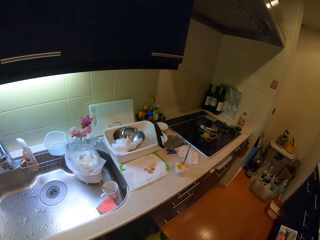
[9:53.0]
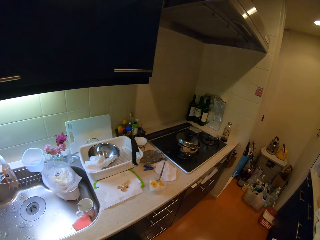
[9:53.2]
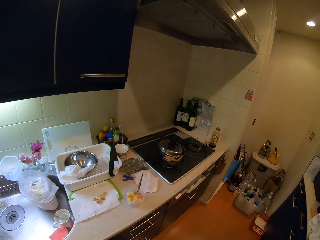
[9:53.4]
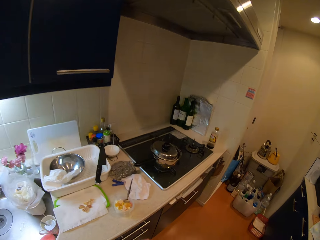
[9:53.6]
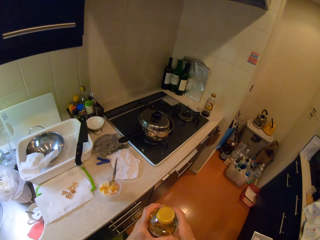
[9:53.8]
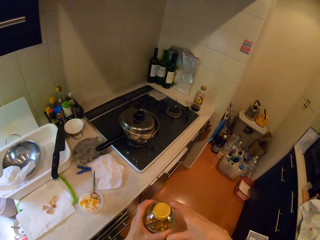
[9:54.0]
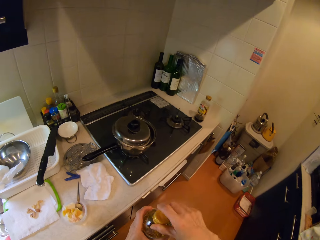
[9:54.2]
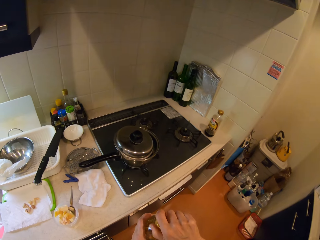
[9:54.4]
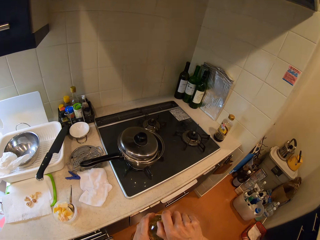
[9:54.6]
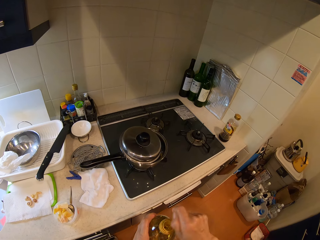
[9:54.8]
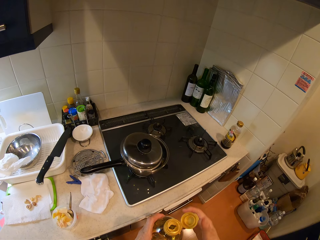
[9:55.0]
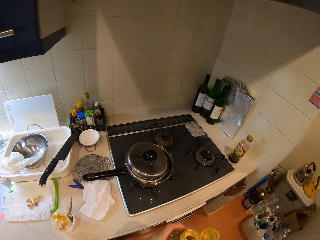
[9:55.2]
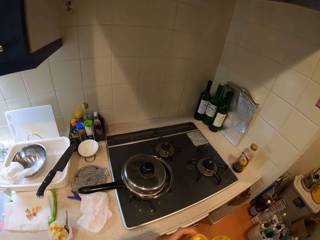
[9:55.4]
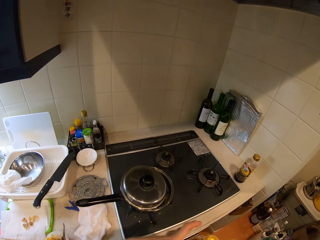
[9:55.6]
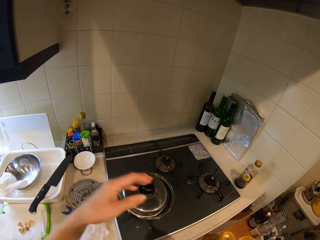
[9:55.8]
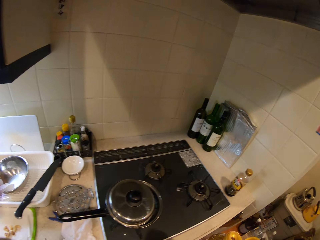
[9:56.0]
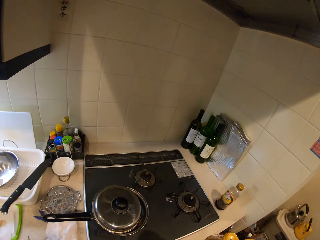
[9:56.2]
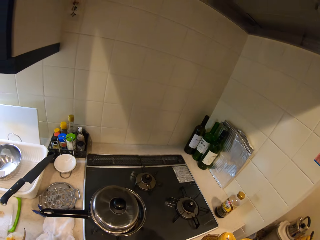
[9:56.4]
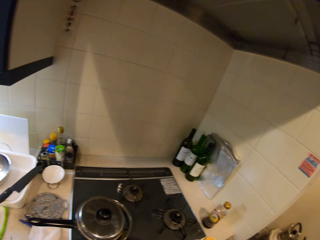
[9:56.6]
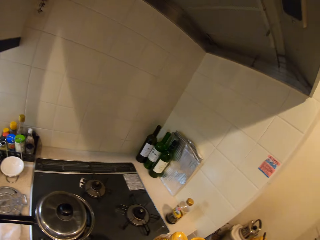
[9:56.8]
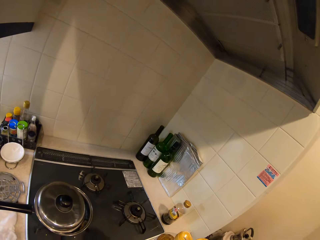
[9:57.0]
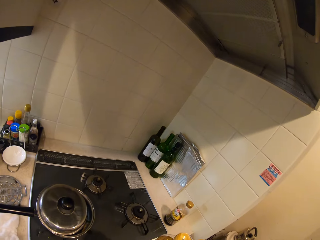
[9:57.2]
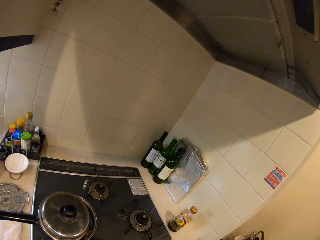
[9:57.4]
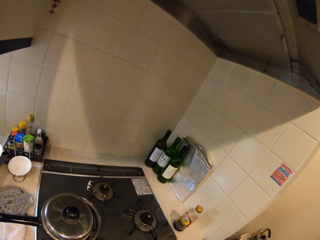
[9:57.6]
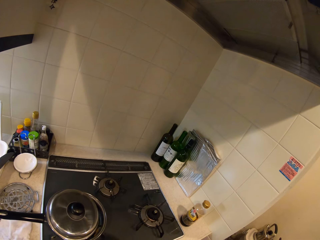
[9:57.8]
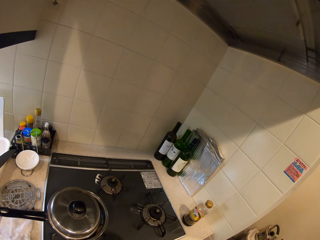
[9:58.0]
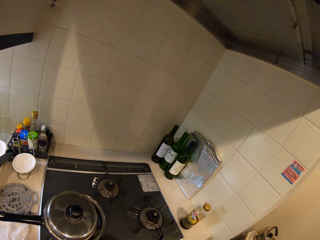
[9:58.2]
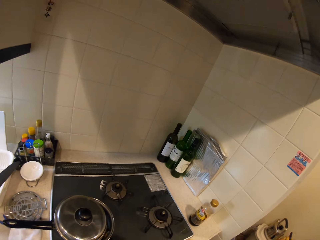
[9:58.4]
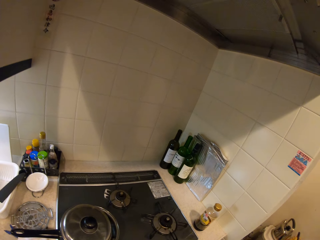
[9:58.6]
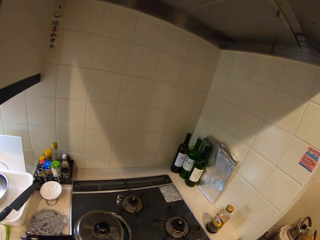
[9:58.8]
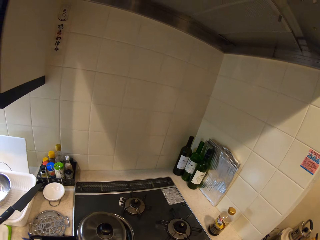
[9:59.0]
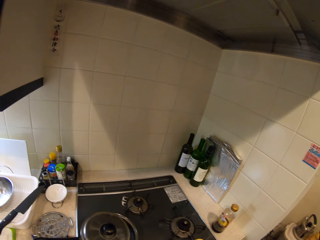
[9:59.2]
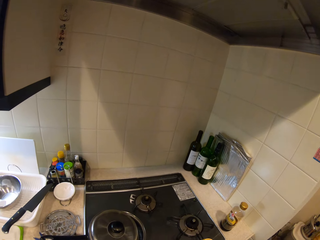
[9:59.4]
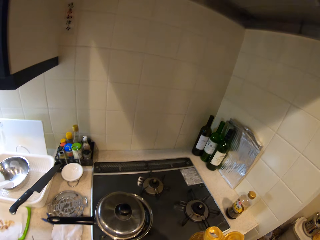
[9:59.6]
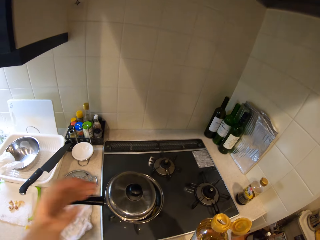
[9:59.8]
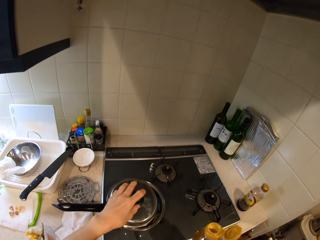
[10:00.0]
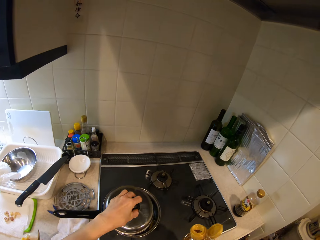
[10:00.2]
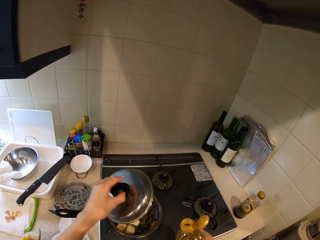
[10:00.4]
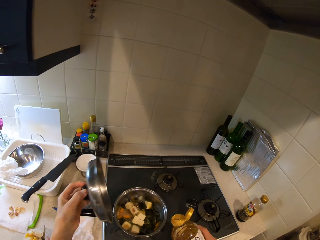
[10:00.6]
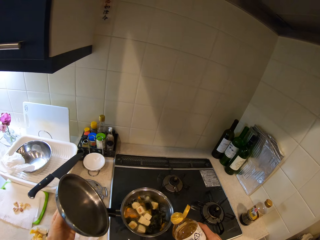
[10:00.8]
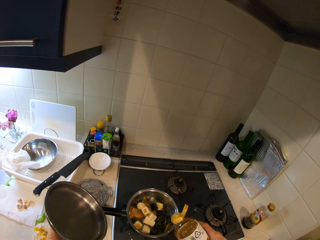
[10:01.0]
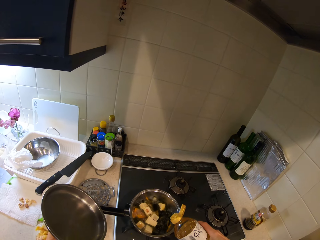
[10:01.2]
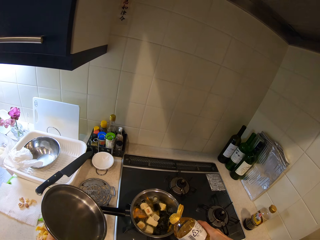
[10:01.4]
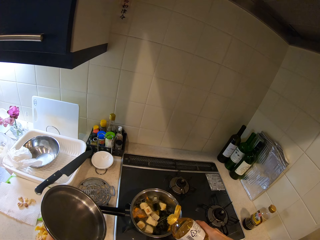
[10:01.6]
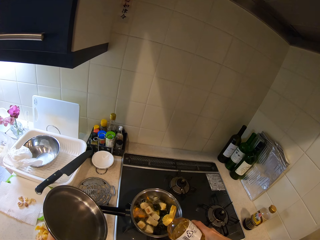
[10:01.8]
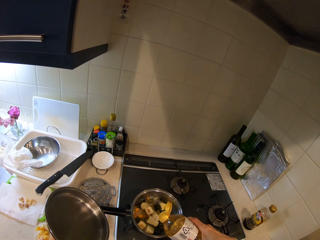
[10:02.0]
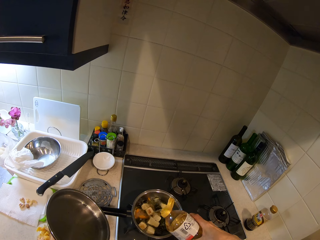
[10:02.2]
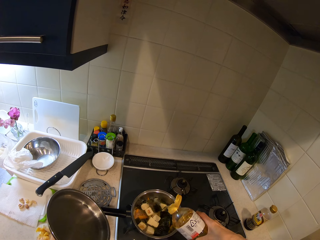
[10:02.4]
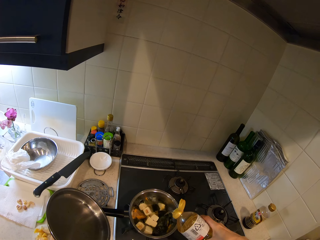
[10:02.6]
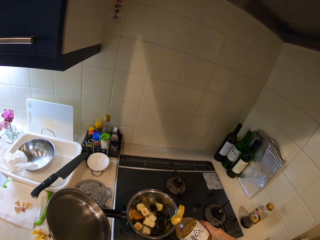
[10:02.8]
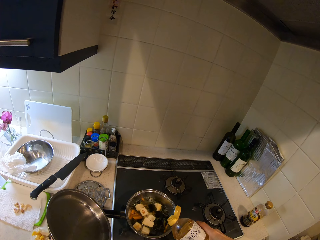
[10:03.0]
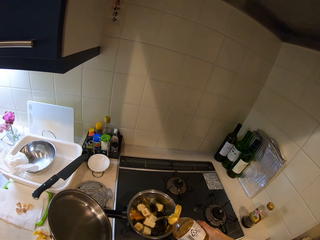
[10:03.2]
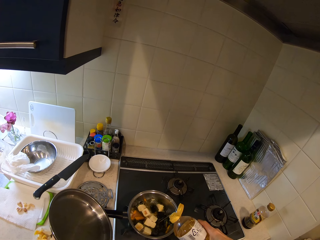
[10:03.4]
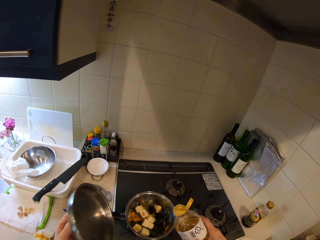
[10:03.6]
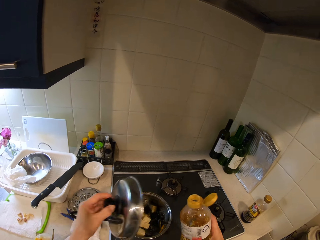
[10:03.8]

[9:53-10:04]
The camera wearer holds the cooking oil bottle. She opens the cooking oil bottle. She holds the cooking oil bottle. She holds something. She swings her hand. She lifts the pot lid from the gas cooker with her left hand. She pours some oil from the bottle into the pot on the gas cooker.

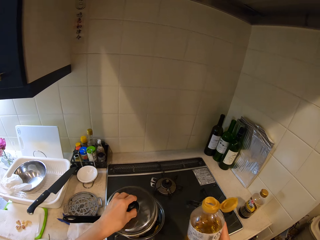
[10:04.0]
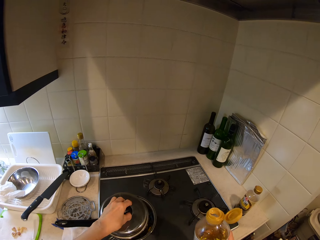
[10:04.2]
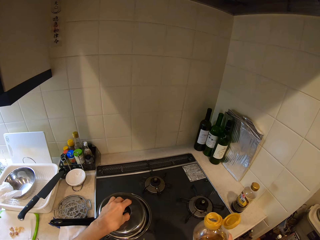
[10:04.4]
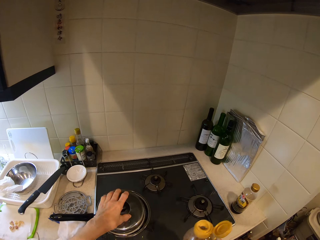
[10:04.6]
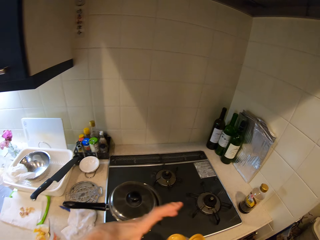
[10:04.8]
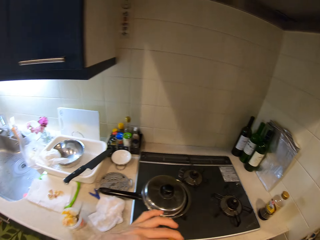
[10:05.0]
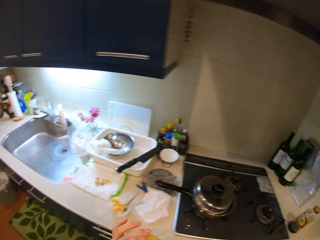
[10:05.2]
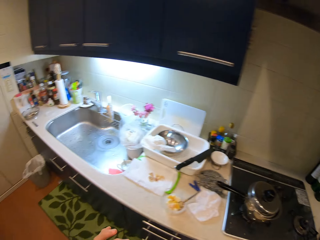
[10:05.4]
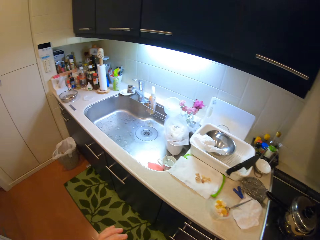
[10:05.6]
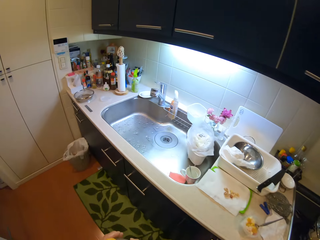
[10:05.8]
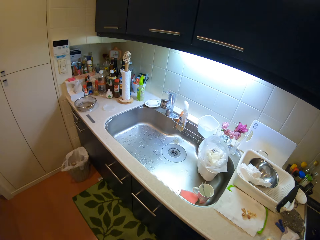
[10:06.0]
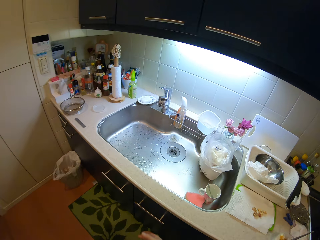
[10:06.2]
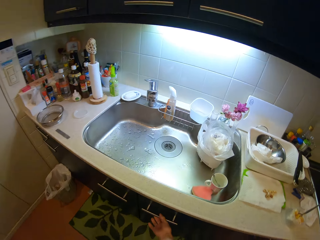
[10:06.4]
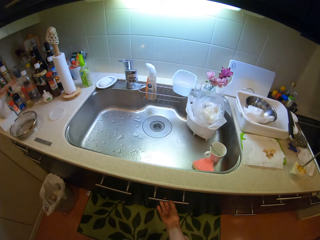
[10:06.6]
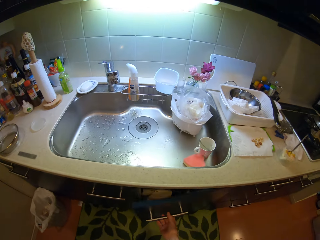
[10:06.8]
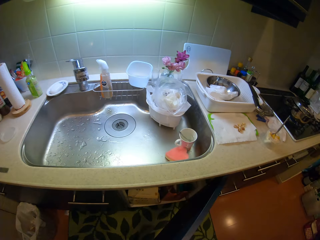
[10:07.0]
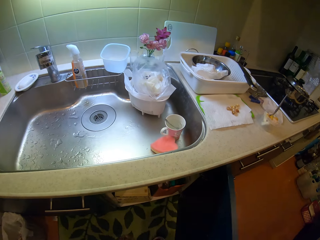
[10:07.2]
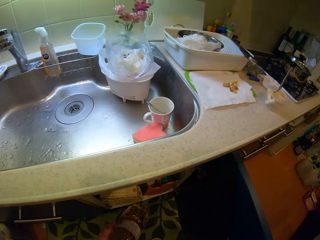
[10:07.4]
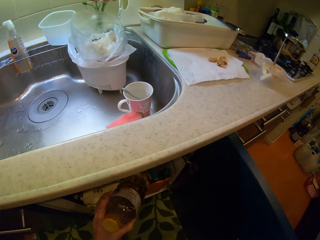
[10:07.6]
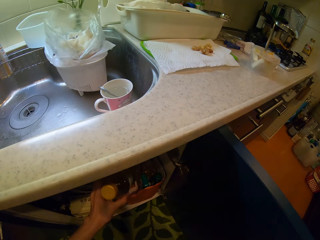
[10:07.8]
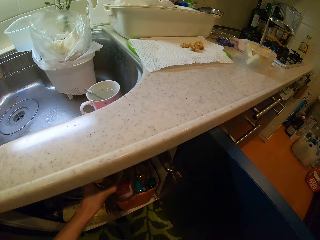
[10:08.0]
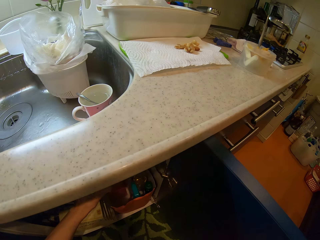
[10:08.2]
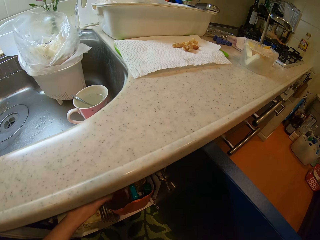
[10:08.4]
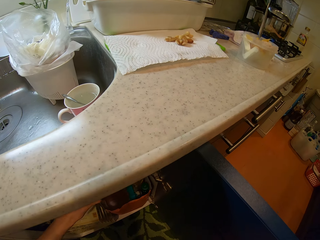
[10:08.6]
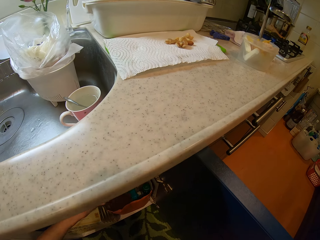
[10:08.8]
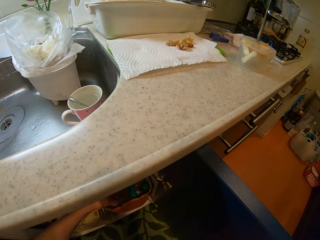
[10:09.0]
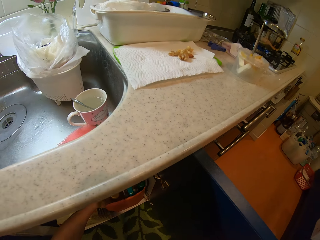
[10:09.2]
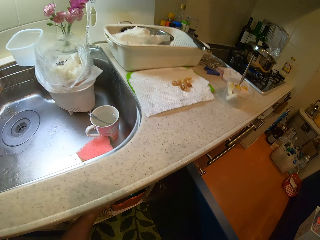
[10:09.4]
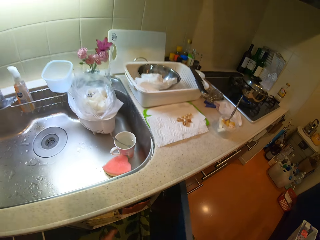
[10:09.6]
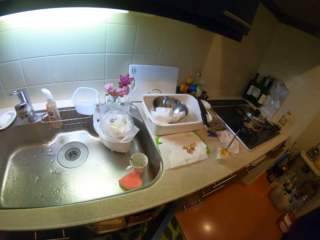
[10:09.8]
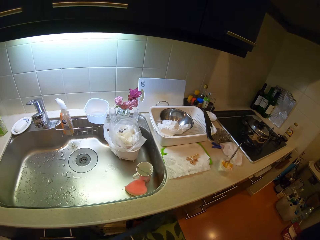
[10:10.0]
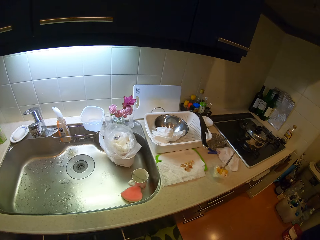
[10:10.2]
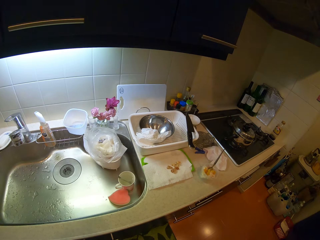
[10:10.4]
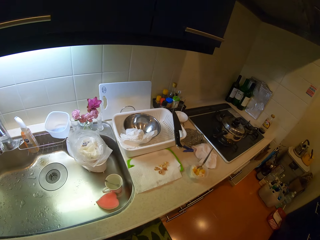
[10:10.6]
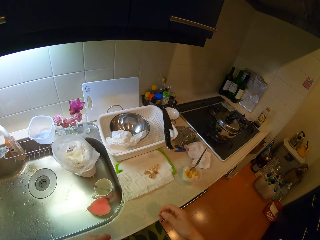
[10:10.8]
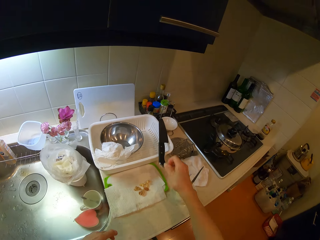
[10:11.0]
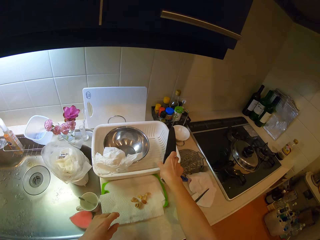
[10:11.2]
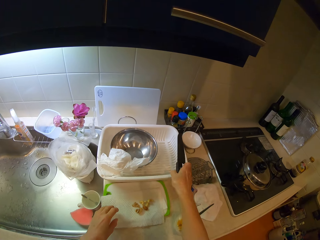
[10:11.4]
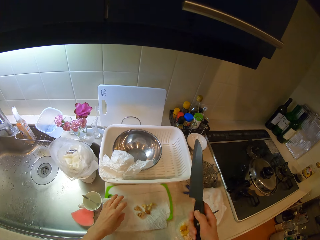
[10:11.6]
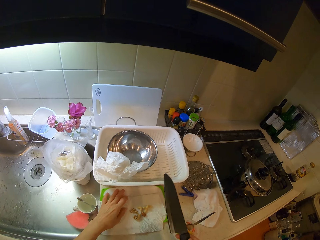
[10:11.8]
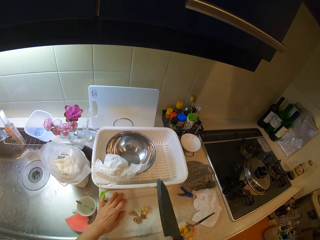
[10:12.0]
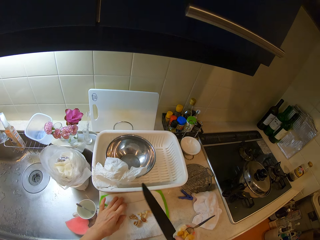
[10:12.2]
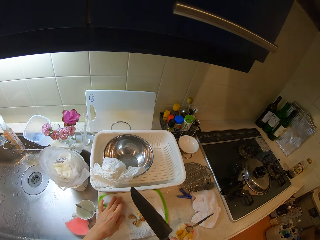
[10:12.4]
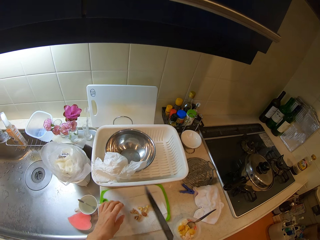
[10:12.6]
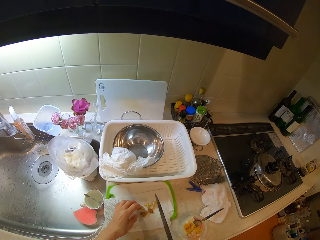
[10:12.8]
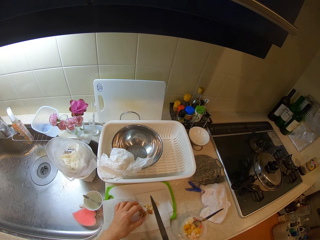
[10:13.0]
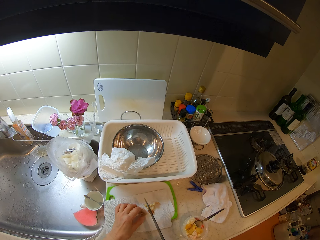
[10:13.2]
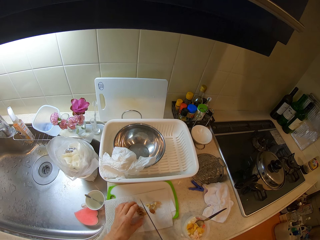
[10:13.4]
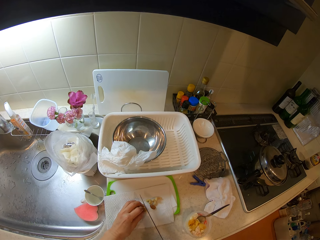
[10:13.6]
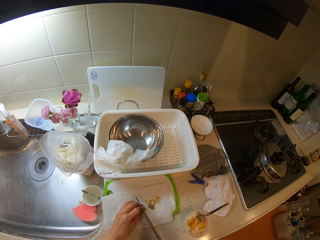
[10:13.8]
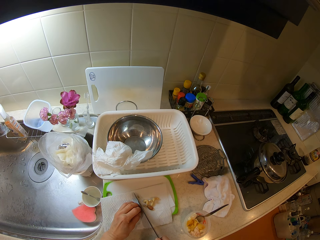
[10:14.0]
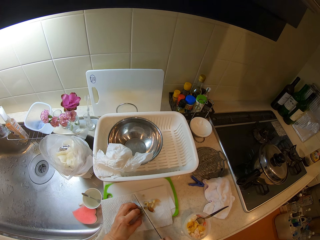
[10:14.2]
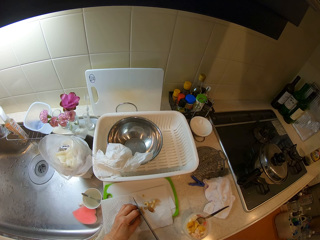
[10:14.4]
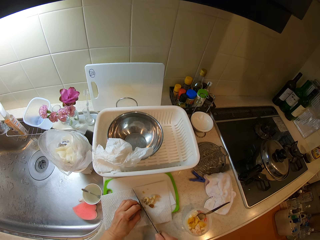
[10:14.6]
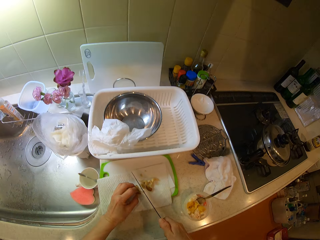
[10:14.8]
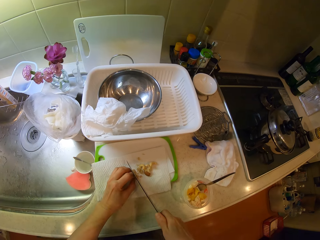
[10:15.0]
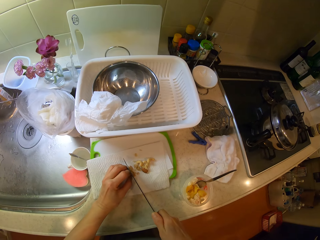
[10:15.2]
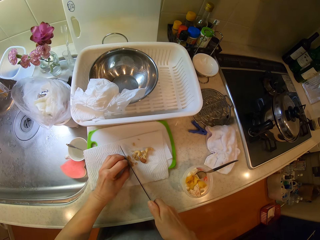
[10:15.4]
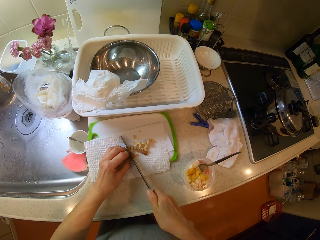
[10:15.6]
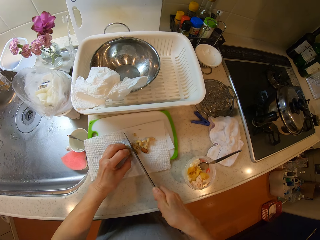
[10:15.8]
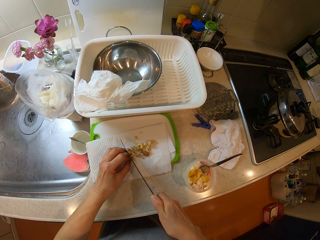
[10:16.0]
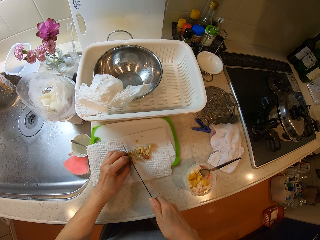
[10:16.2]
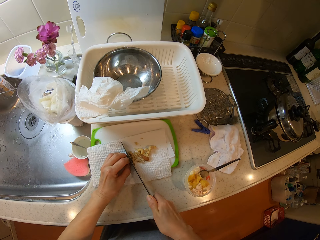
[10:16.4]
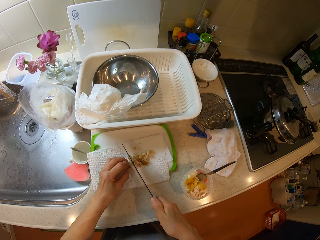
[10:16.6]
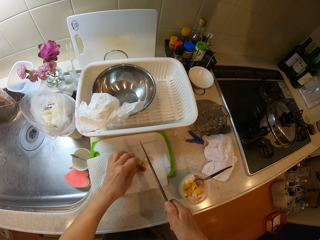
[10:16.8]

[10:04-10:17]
The camera wearer drops the lid on the pot on the gas cooker. She closes the bottle of cooking oil. She opens the cabinet. She puts the bottle of cooking oil in the cabinet. She closes the cabinet. She picks up the knife on the rack on the cabinet with her right hand. She holds a chopping board. She holds a cashew nut. She slices the cashew nut on the tissue with the knife.
